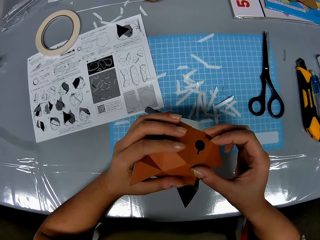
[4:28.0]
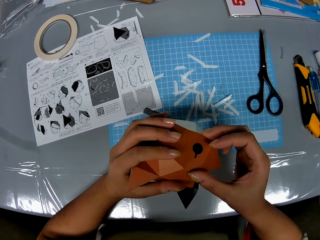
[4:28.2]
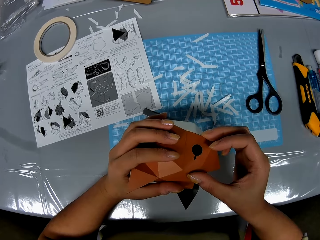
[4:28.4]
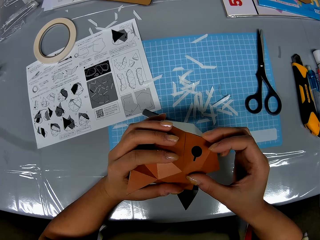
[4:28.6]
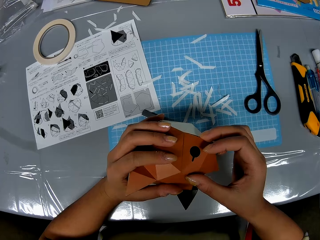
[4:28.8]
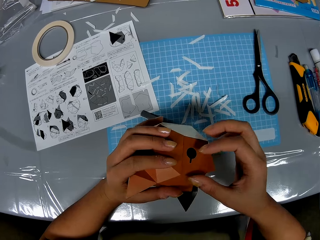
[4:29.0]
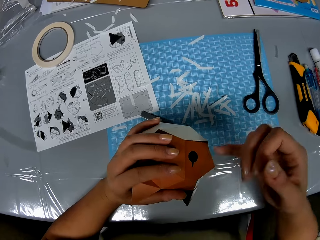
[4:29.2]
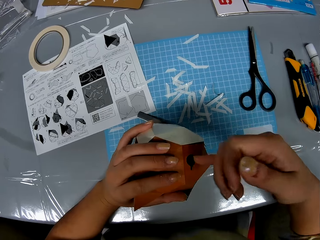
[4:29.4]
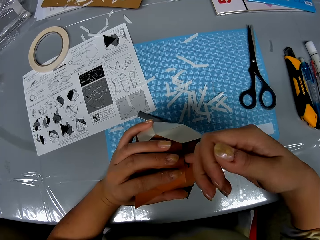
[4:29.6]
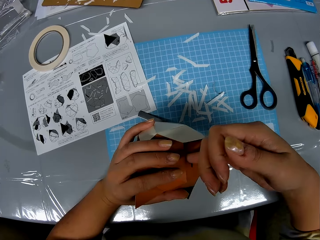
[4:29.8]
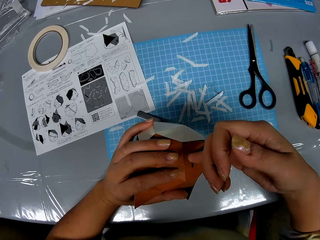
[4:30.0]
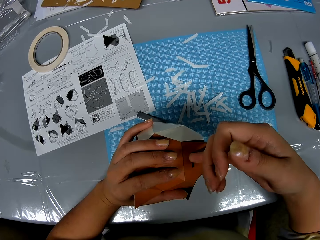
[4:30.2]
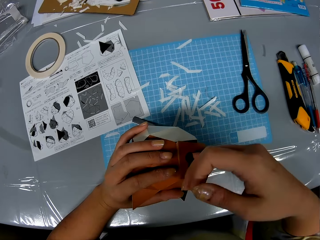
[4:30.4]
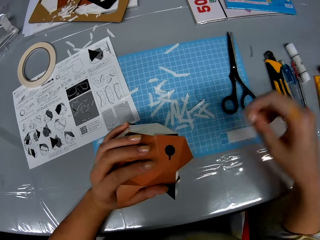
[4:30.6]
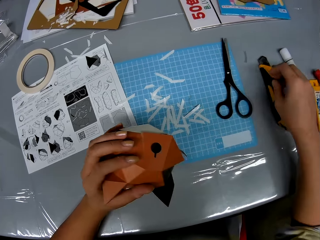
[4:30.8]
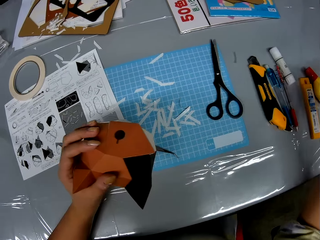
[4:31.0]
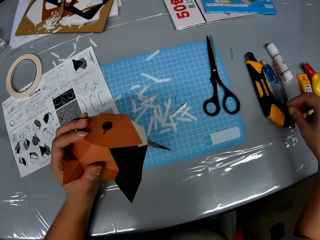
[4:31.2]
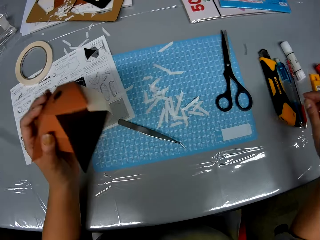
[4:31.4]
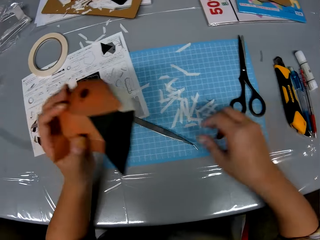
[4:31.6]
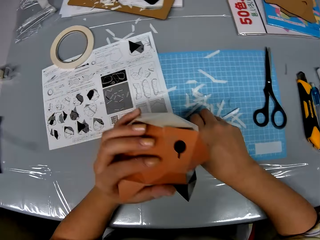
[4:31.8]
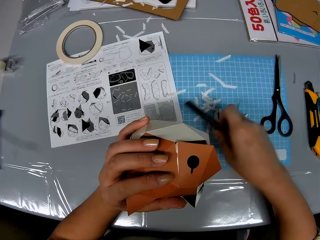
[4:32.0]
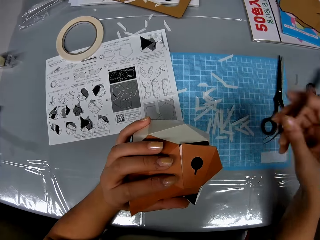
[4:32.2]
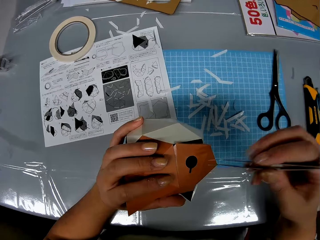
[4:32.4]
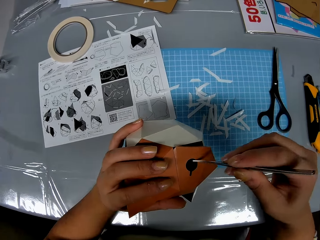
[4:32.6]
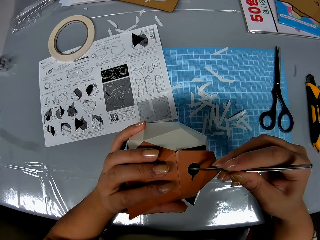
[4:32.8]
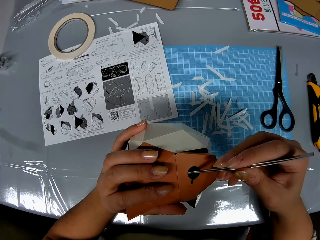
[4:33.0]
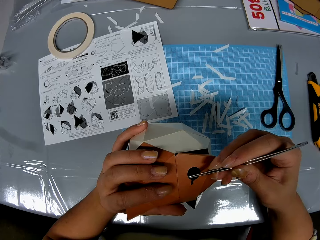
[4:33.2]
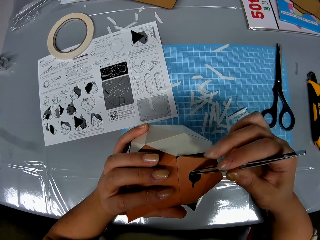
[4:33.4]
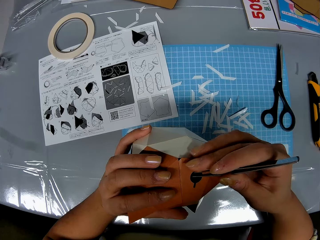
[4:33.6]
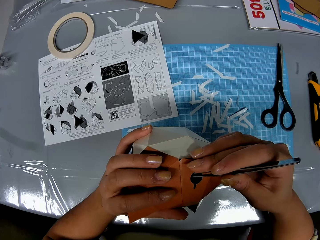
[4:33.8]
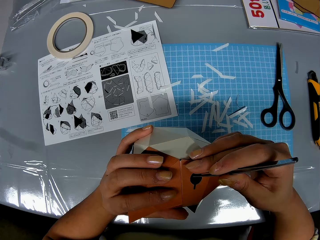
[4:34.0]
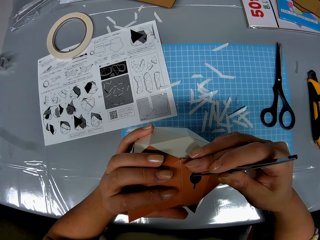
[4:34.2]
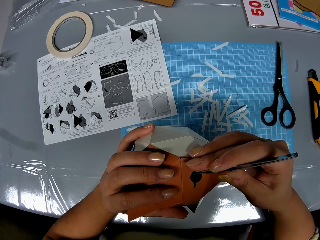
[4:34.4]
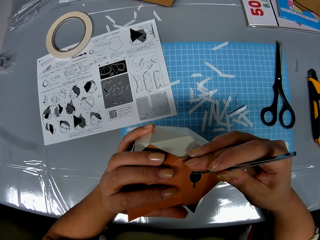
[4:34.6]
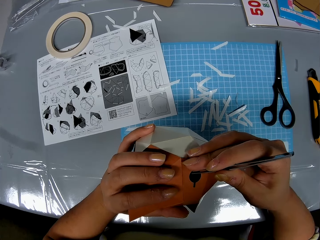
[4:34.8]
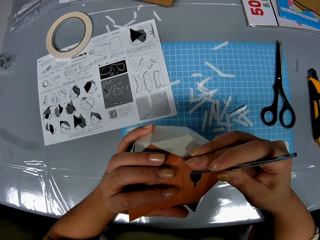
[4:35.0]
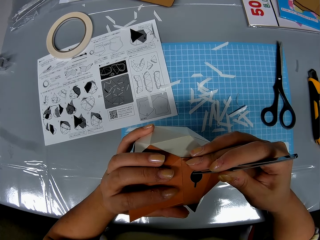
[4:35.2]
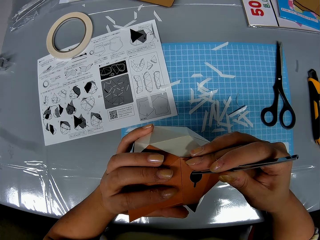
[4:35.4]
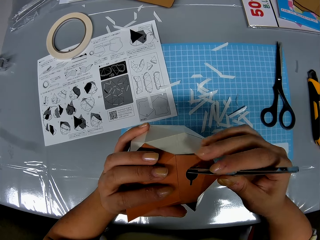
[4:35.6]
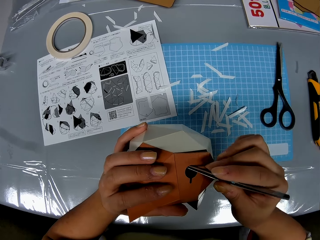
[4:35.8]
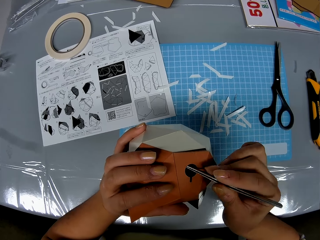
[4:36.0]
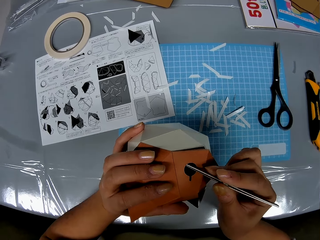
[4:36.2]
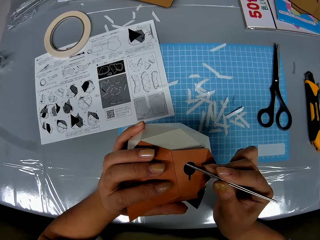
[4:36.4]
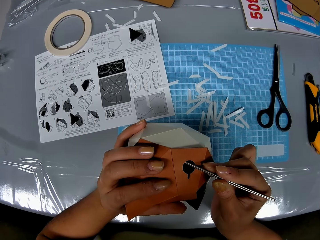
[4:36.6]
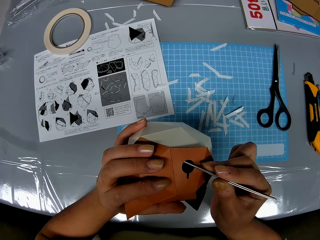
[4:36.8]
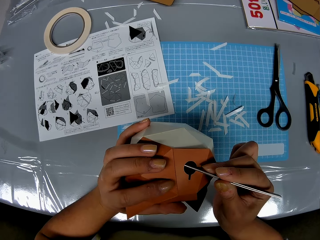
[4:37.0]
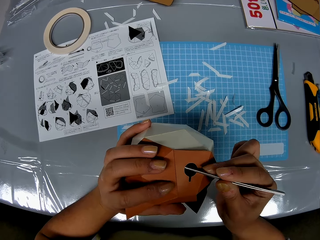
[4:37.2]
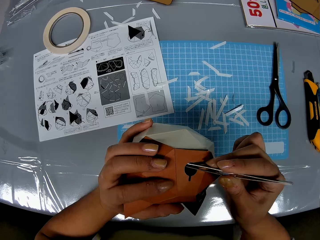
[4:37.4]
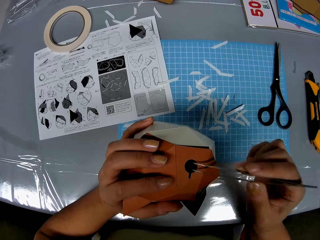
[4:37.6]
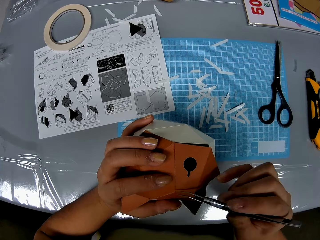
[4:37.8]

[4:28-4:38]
The camera wearer puts her finger in the model. She picks up a picker on the table with her right hand. She adjusts the paper craft on the inside parts with the picker in her hand.

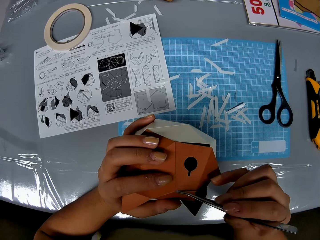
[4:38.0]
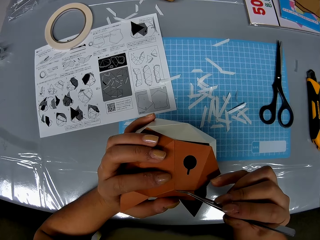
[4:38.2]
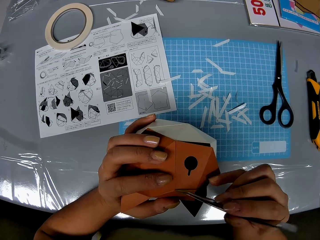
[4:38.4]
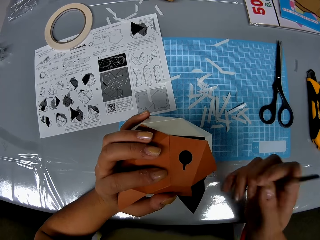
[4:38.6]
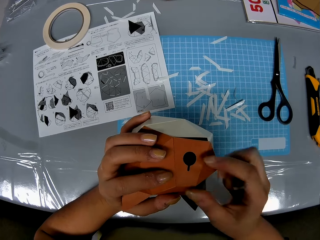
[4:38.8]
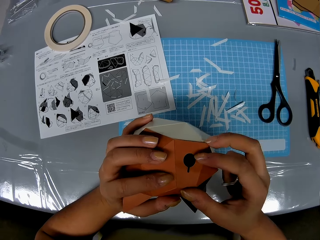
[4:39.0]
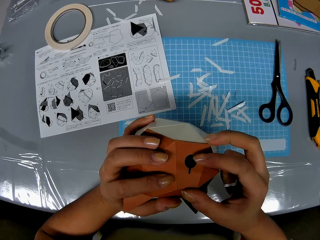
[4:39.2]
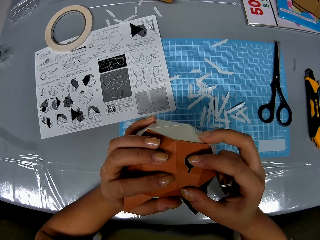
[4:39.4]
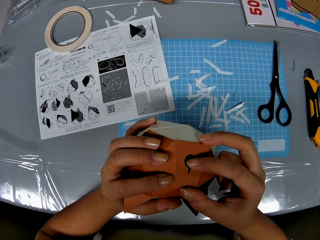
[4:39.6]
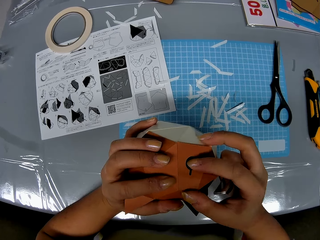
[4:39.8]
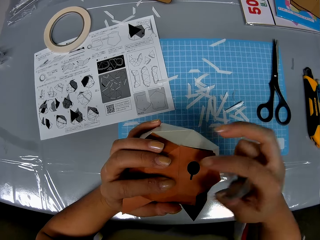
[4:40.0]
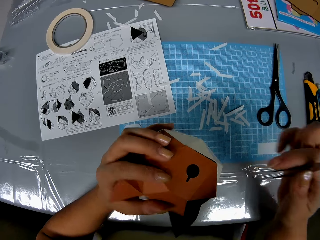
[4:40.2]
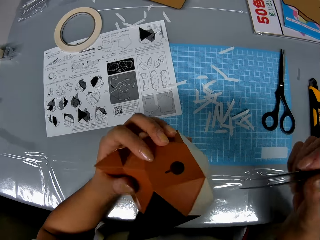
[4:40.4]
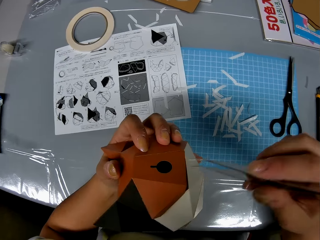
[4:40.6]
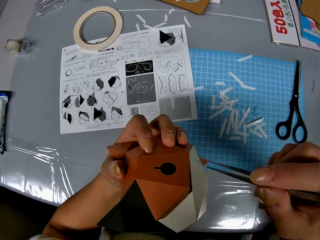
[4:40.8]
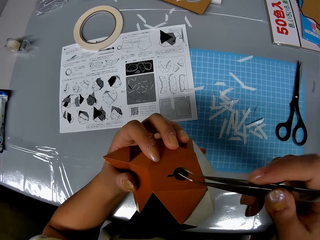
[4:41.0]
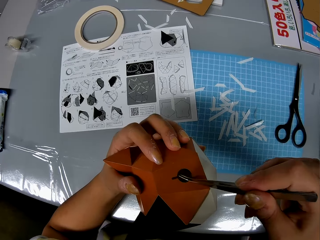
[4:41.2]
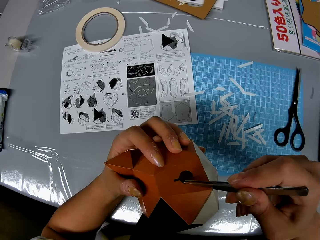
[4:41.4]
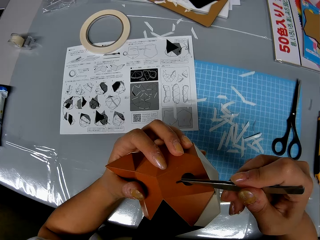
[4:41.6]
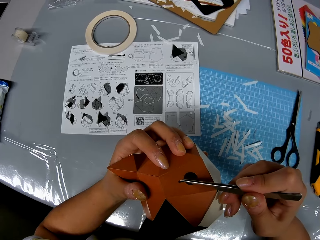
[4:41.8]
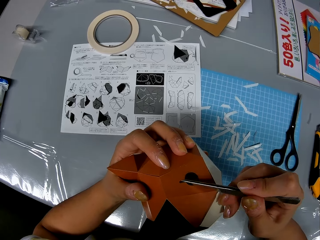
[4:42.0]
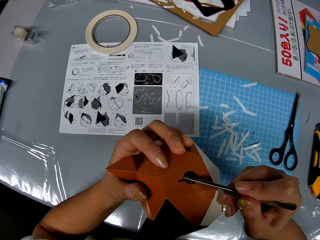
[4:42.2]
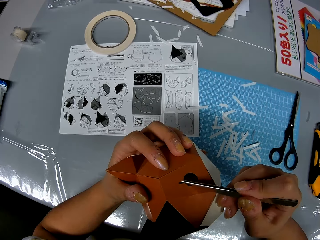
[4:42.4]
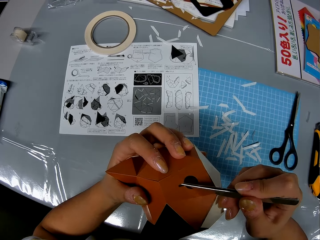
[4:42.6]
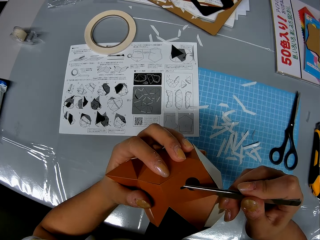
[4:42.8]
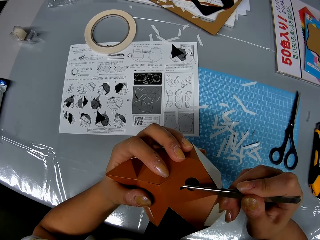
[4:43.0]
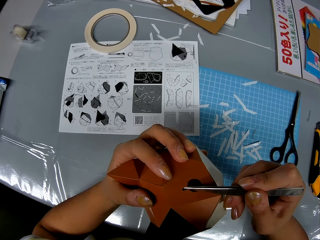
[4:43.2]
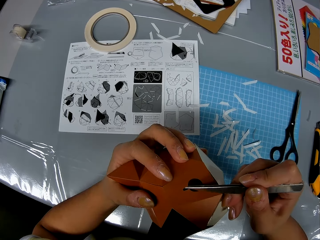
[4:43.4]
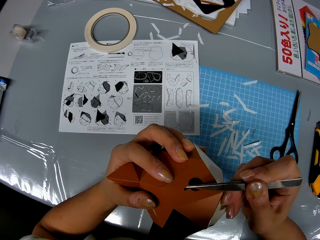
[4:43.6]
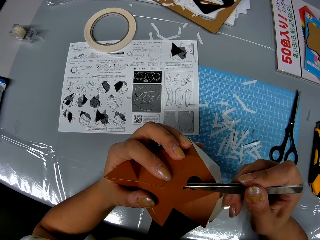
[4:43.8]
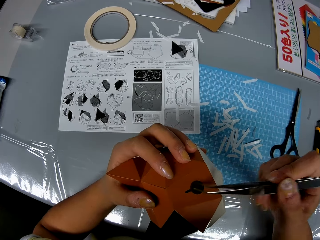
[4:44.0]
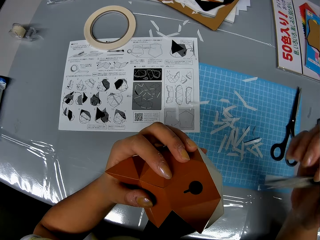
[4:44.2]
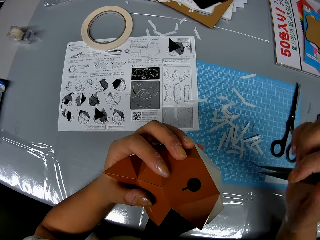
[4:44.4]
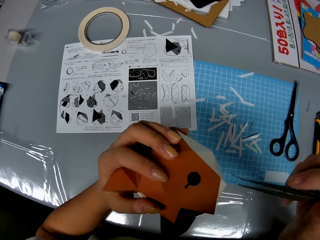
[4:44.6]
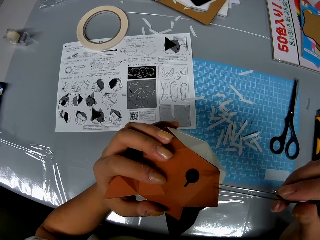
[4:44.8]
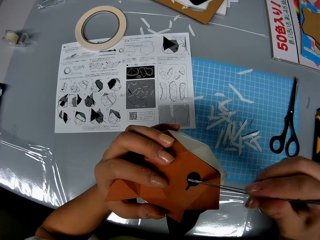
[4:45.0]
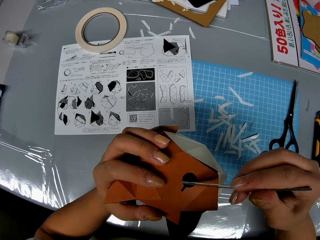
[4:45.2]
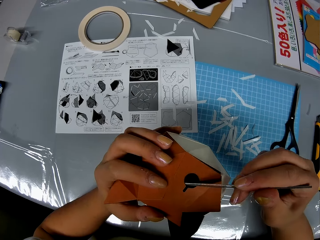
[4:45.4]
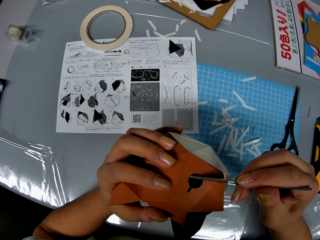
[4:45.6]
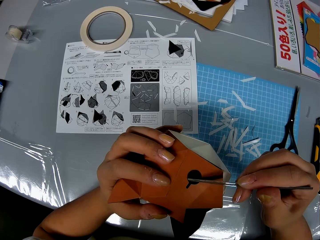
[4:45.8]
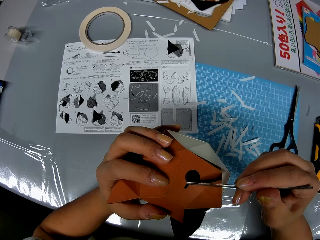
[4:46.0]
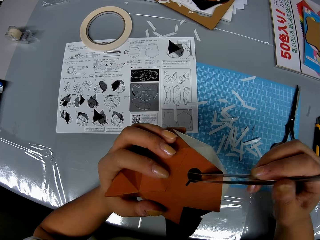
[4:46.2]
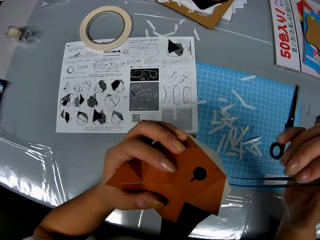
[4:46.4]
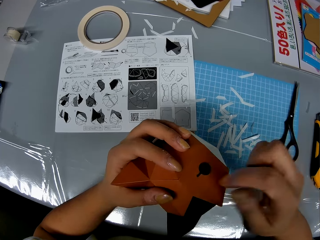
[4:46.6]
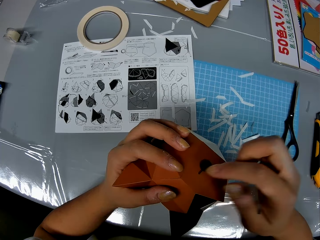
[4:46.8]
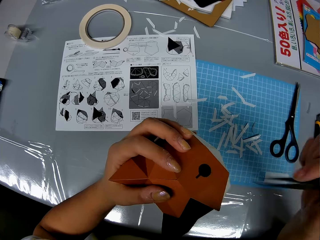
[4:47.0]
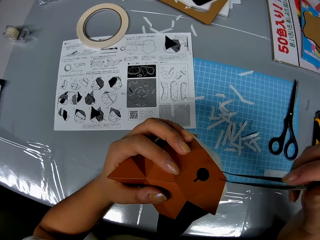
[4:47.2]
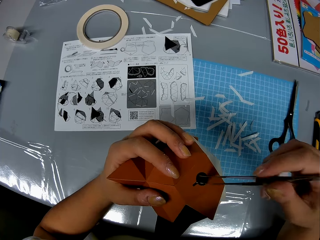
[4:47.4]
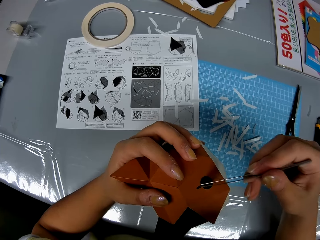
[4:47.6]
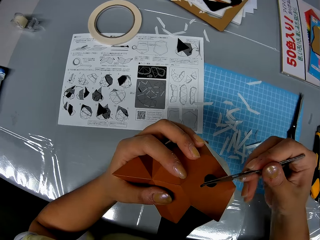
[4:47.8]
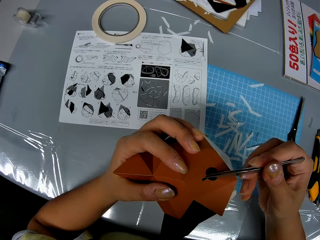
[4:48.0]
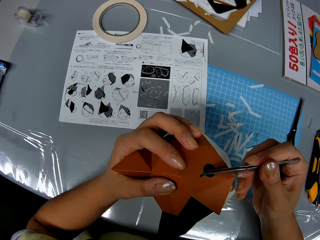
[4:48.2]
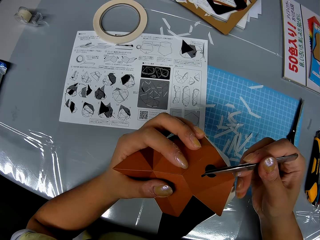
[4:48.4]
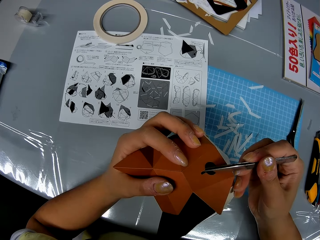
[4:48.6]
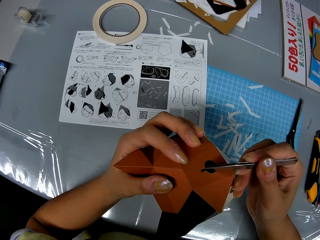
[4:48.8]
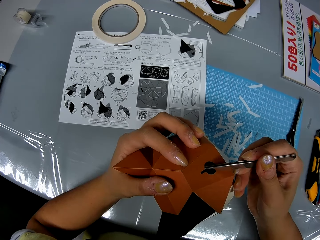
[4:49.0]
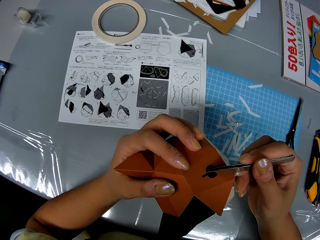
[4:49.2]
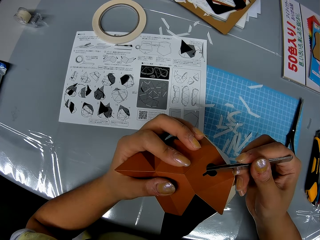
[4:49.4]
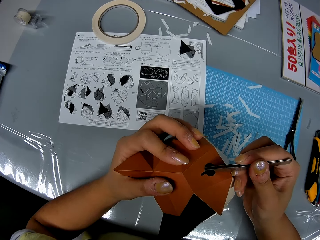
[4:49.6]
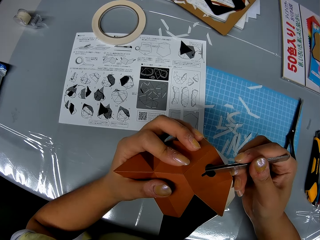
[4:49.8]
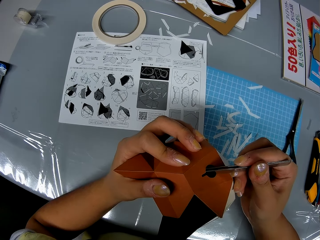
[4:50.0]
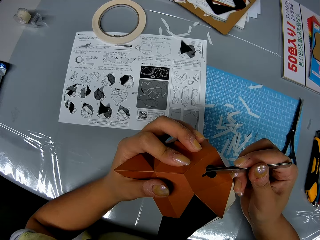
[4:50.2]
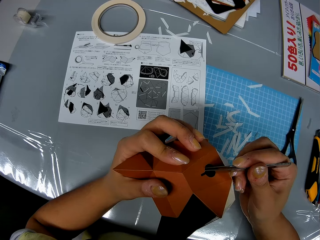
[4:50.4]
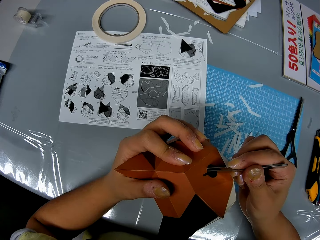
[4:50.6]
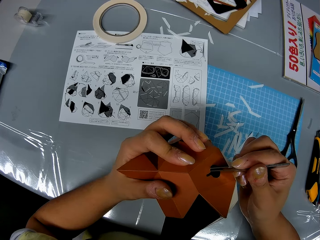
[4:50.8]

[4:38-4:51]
The camera wearer touches the model. She inserts the tweezer tongs in the model. She inserts the tweezers in the origami. She adjusts inner parts of the origami with the tweezers. She removes the tweezers from the origami. She moves her hand towards the origami. She presses on the origami with her hand. She lifts up her hand. She moves her hand towards the origami. She inserts the tweezers in the origami. She adjusts inner parts of the origami with the tweezers.
